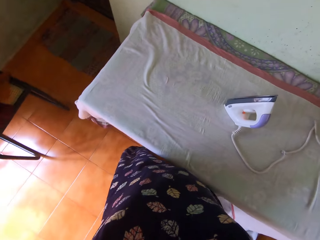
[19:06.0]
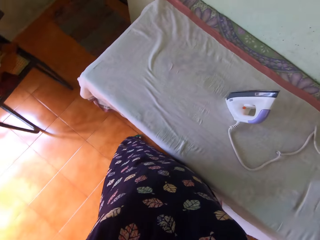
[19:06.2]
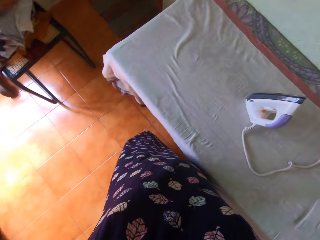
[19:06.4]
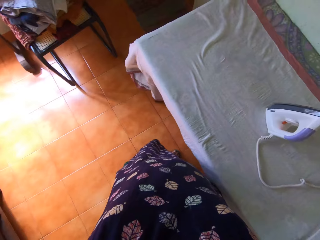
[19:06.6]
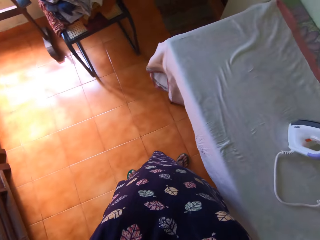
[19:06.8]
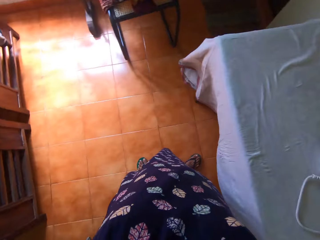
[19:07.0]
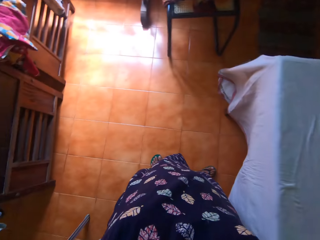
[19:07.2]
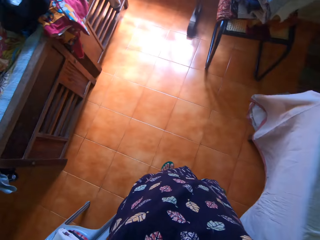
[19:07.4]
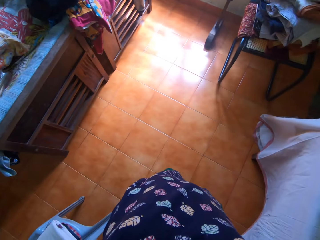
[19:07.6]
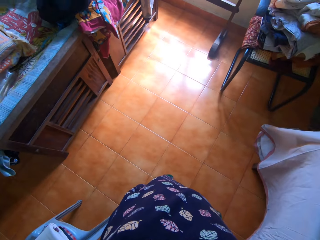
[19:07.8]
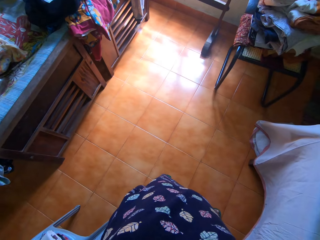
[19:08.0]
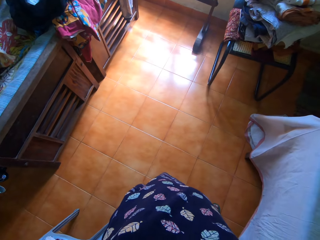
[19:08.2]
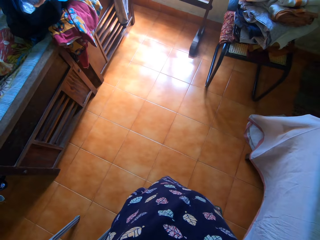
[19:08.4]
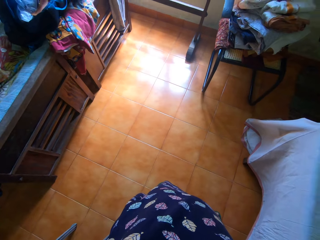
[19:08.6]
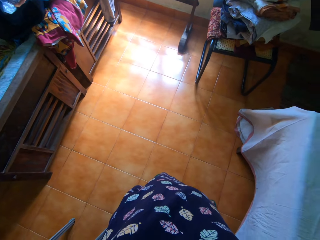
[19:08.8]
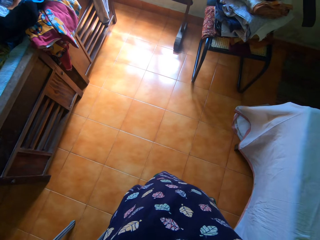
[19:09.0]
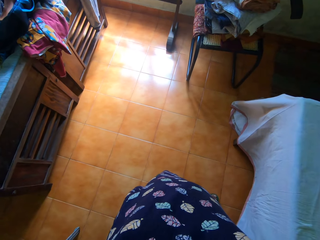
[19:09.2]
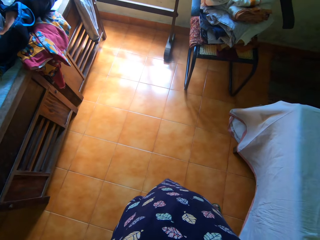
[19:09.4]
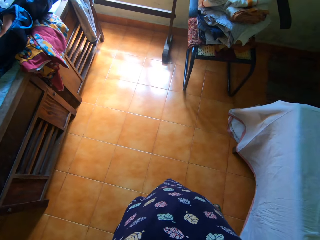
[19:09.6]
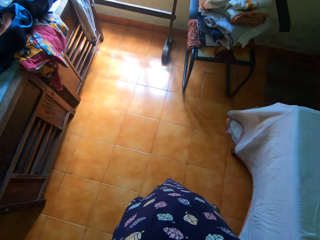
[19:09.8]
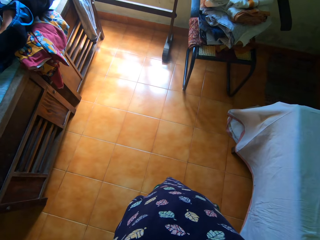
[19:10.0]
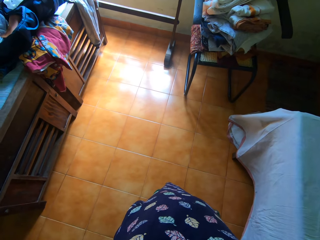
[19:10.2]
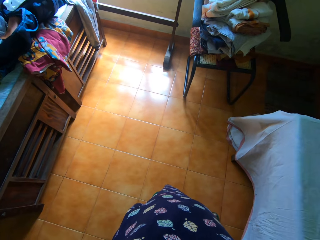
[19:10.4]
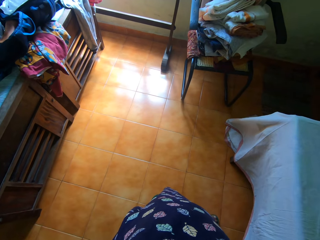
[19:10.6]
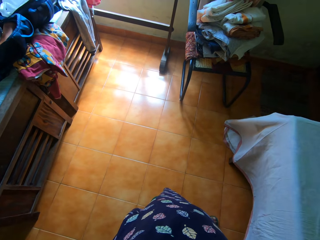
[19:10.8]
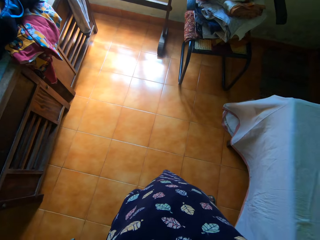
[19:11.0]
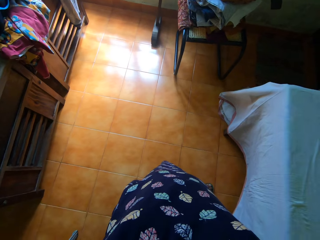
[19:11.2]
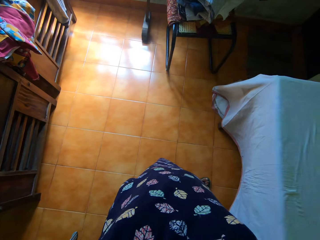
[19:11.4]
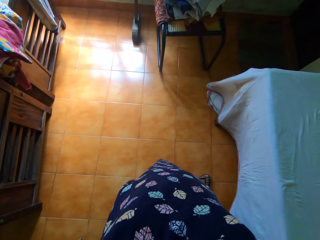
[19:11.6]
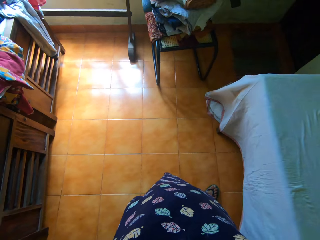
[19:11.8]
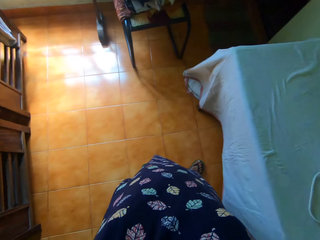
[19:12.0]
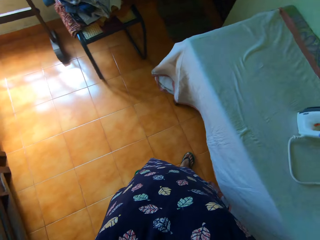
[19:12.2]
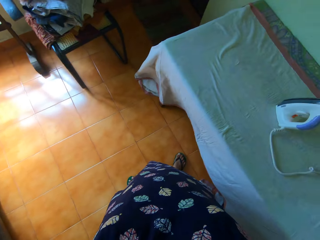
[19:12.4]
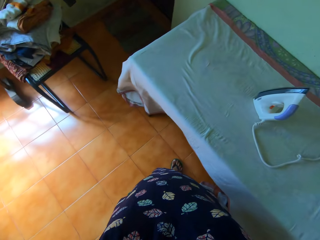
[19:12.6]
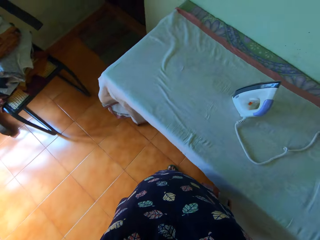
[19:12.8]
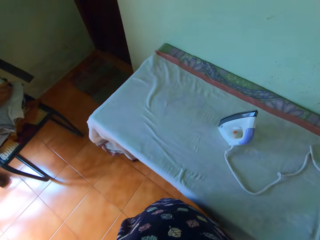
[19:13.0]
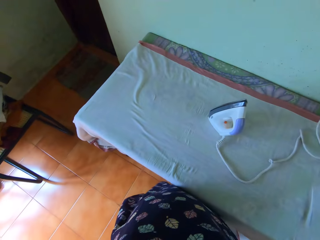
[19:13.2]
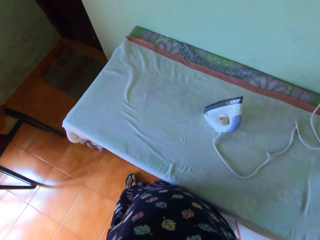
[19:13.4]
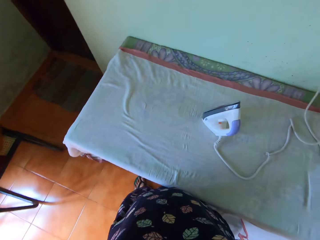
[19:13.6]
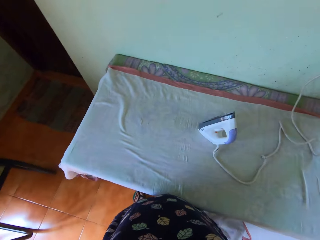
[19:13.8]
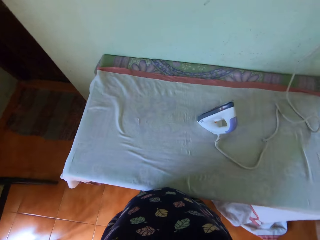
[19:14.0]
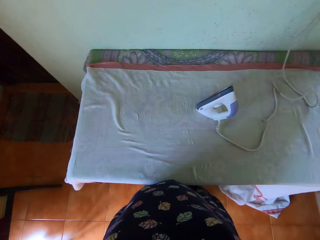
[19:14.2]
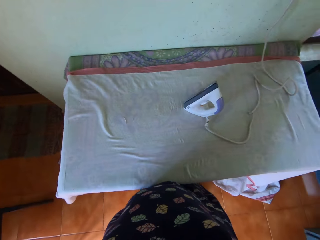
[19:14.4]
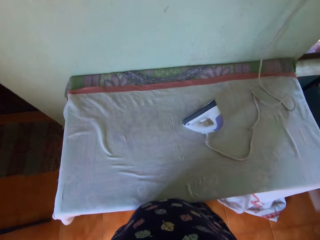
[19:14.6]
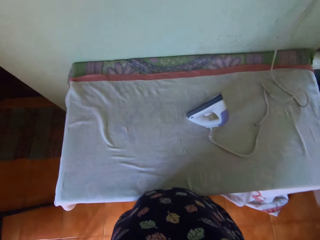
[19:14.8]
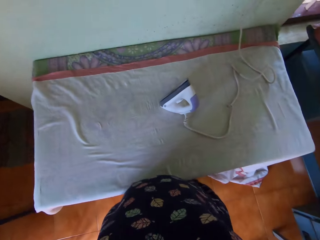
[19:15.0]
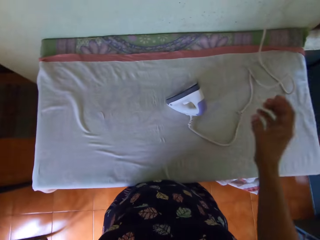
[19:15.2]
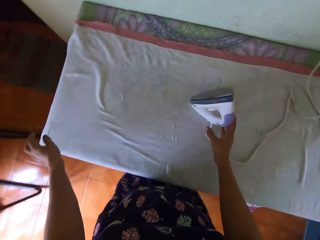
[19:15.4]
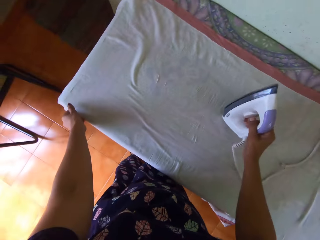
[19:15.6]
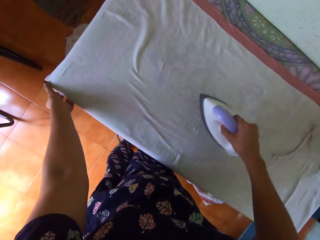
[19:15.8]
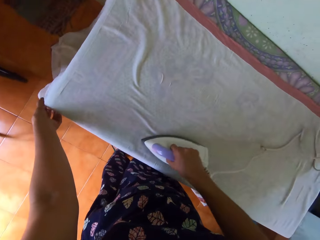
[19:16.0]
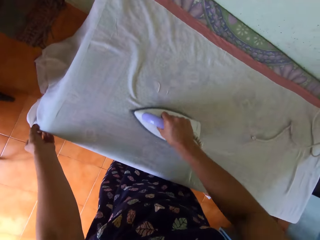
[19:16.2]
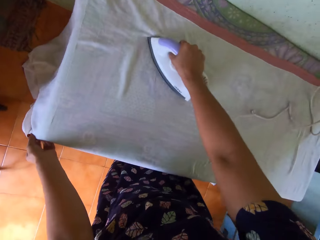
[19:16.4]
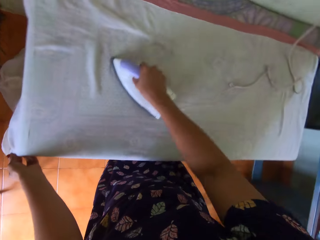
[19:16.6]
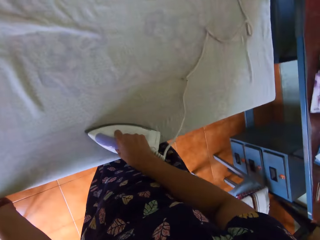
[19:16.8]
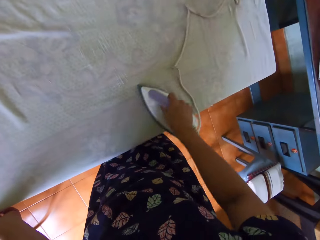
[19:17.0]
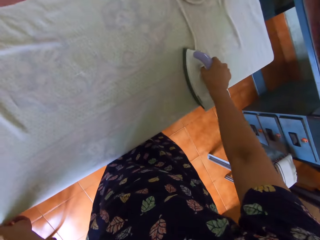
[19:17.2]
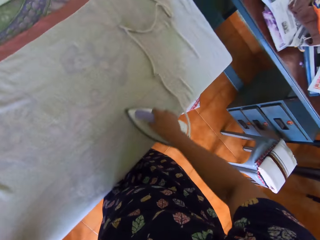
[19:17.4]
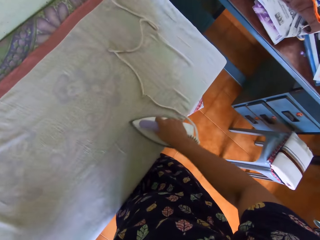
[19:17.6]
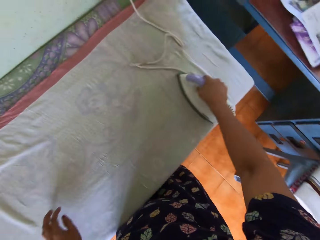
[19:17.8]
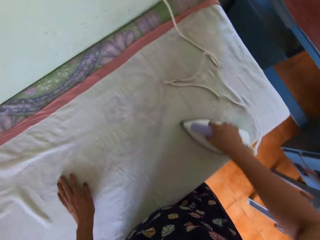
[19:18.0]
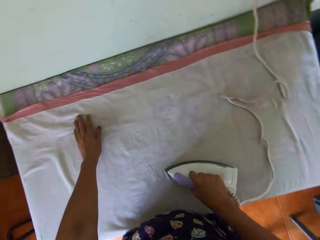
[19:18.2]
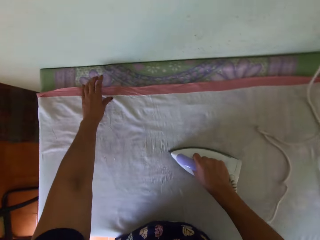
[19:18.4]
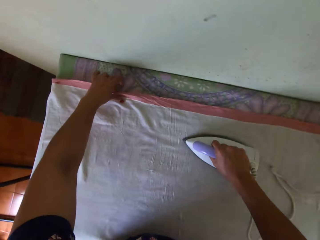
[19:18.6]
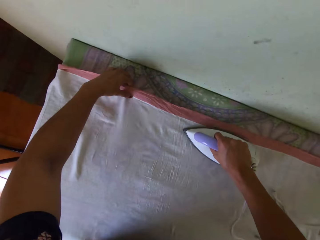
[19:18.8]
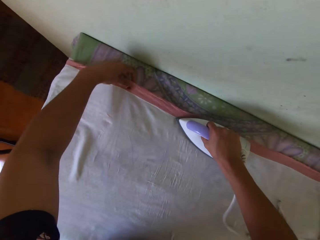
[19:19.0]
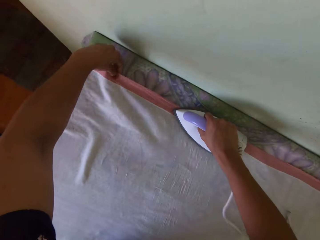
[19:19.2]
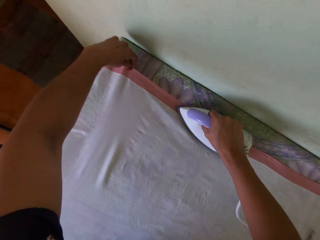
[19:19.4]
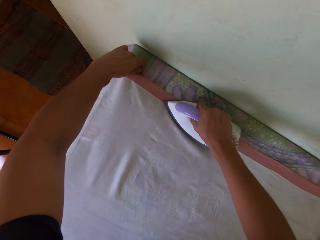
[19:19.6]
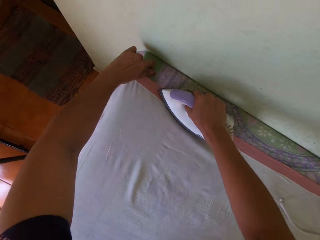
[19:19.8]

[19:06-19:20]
The camera wearer turns around. They pick up the ironing box. They iron the piece of cloth.

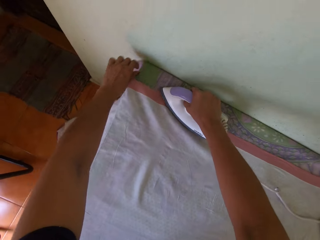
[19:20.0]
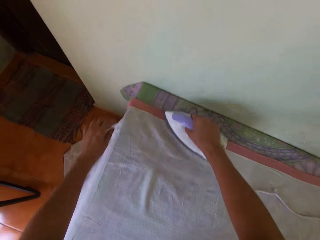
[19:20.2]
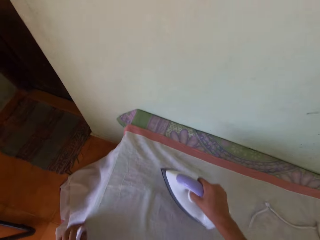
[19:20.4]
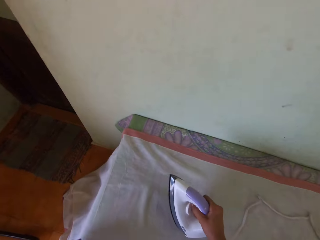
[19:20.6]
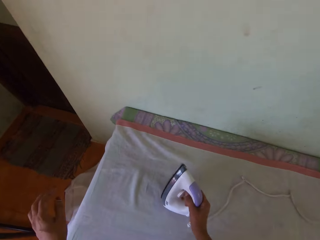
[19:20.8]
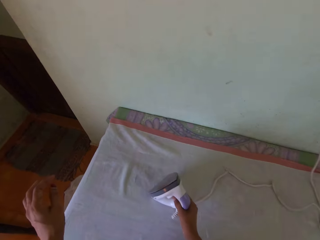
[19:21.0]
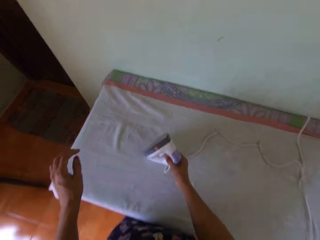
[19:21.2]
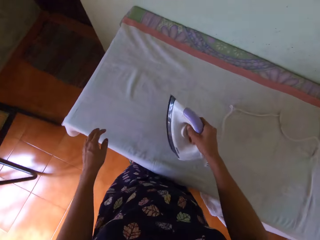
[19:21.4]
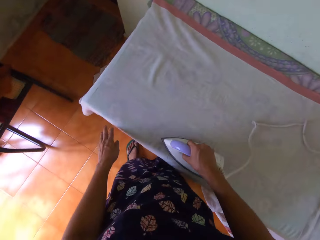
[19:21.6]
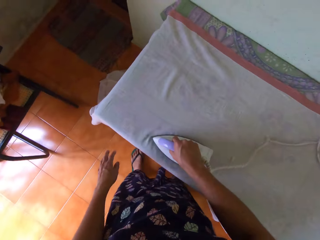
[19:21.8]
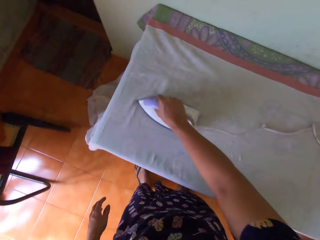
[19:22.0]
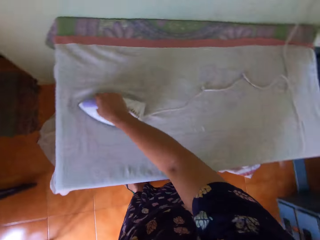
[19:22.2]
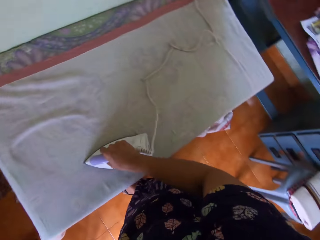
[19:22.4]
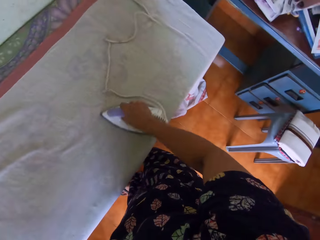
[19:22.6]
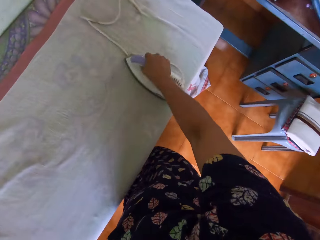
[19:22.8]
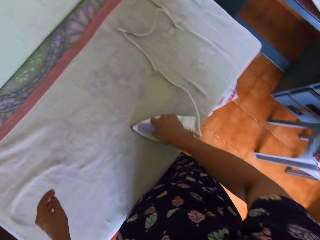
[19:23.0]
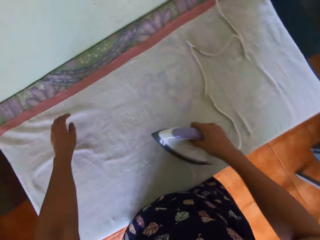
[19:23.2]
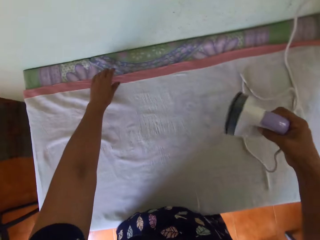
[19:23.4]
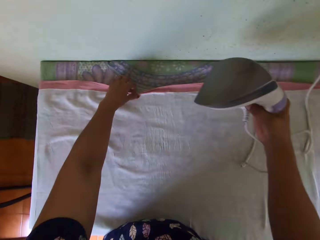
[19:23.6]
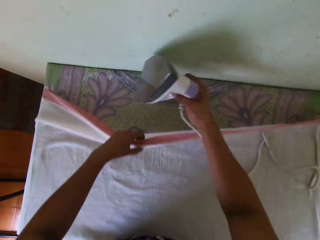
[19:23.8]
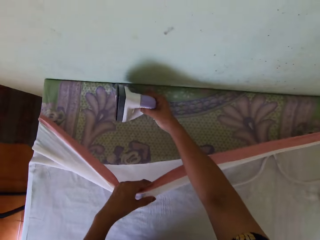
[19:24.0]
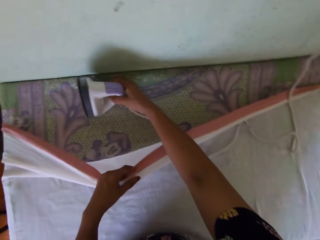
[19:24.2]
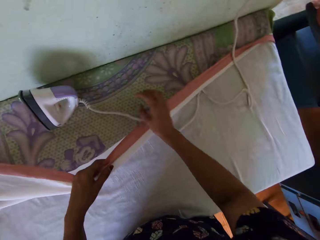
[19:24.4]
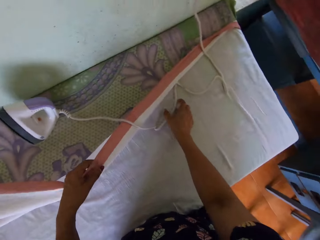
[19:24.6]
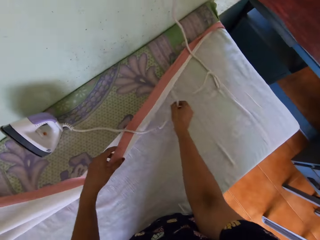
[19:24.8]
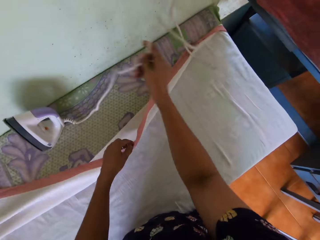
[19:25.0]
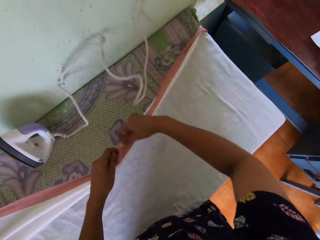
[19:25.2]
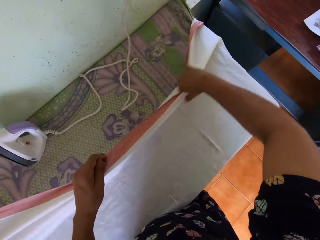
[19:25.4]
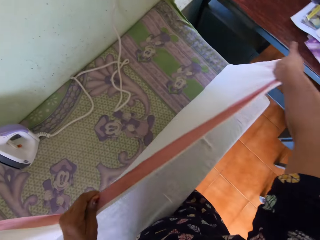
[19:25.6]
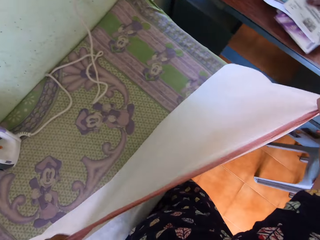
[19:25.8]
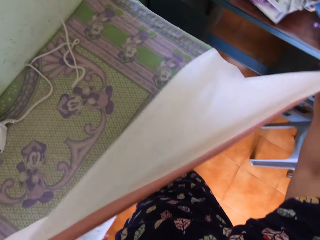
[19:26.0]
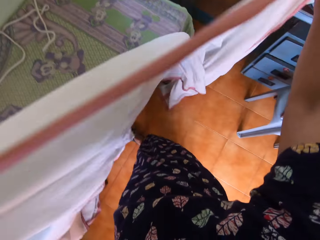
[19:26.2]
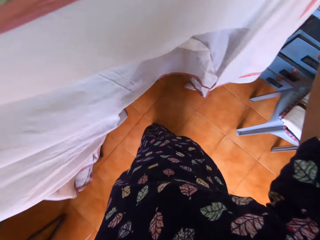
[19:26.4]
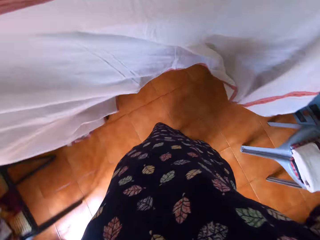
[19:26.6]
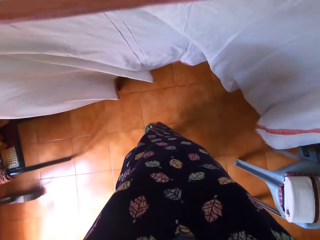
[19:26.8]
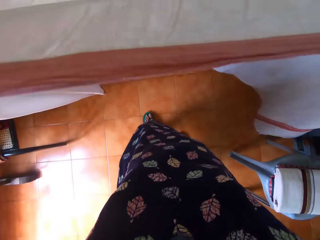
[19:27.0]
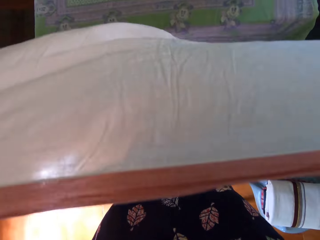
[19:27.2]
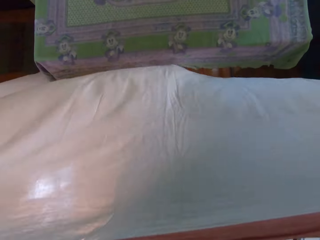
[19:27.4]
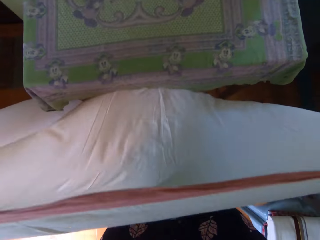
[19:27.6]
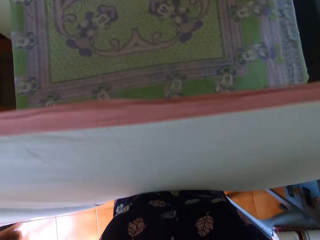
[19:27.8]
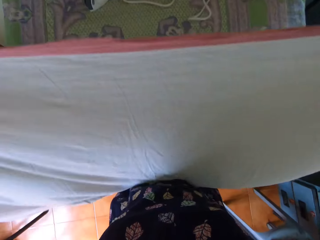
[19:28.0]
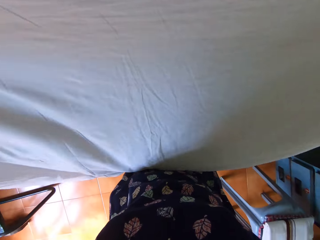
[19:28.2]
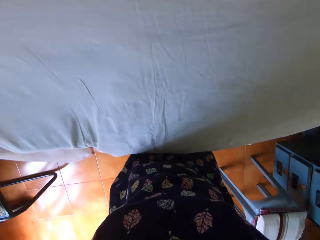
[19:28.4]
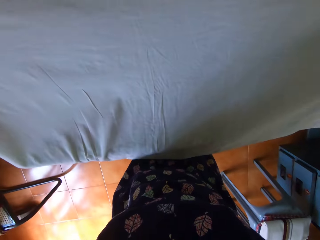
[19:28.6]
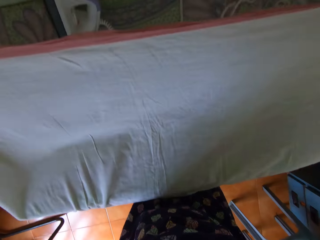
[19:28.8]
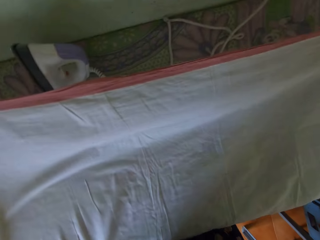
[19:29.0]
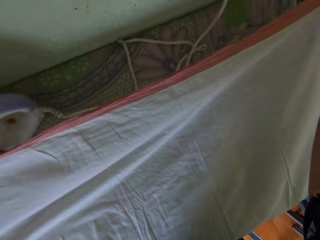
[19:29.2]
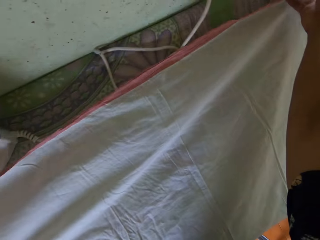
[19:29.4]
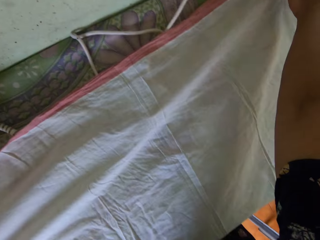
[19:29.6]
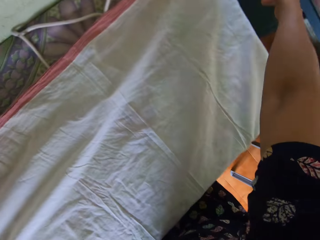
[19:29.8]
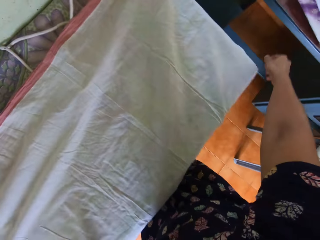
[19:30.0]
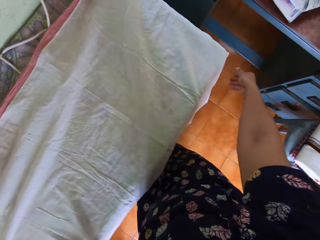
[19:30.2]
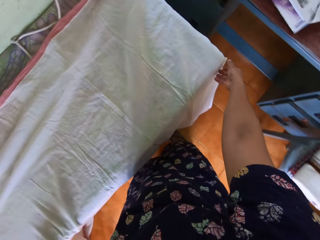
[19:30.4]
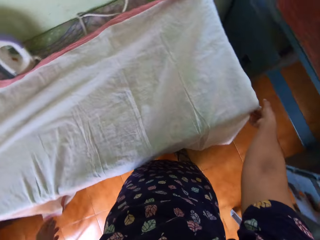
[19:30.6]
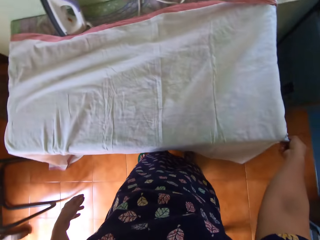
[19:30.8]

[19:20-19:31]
The camera wearer presses the fabric. She stands the pressing iron on the piece of cloth on the table with her right hand. She moves the power cord of the pressing iron with her right hand. She straightens the piece of cloth with both hands. She places the piece of cloth on the table with both hands.
